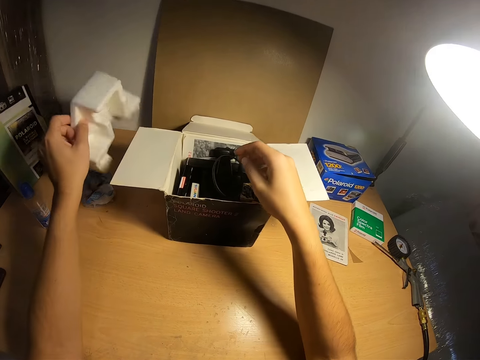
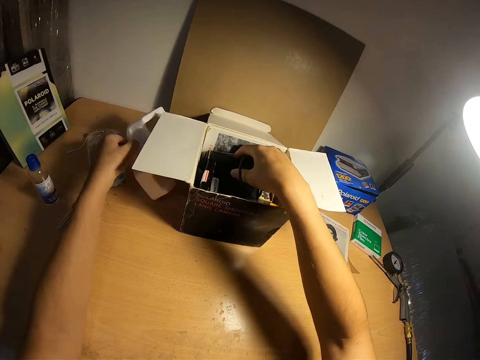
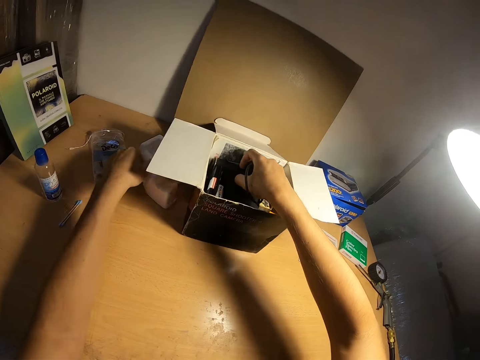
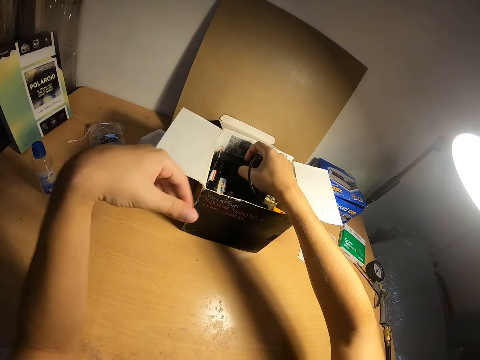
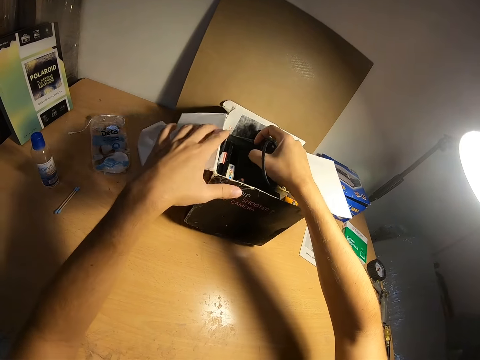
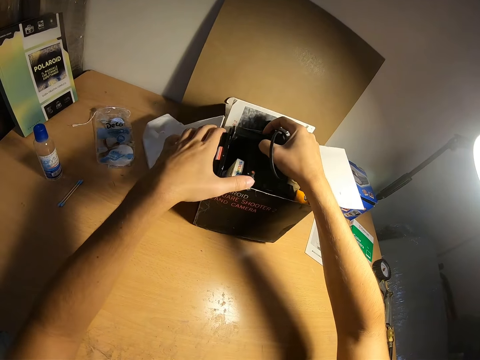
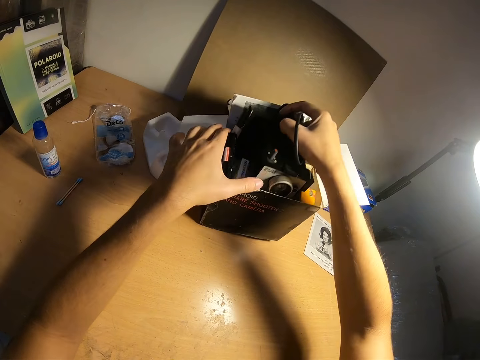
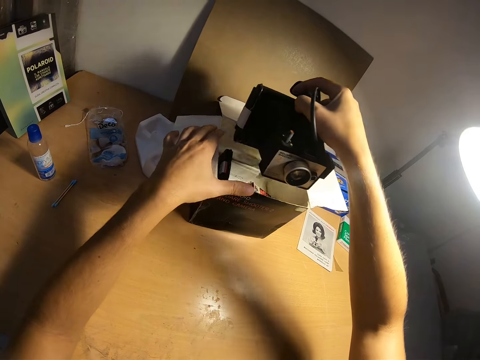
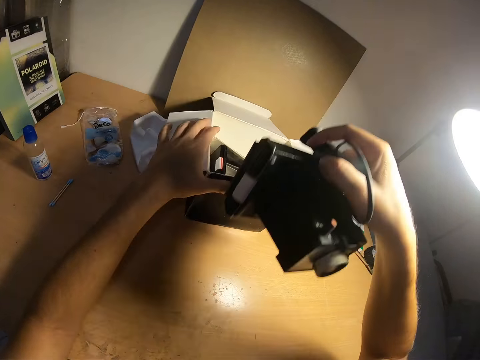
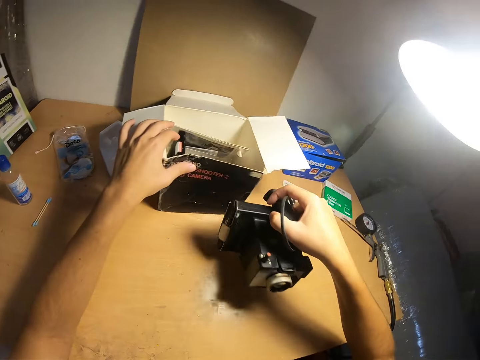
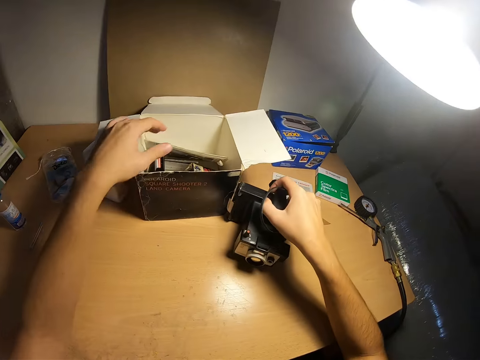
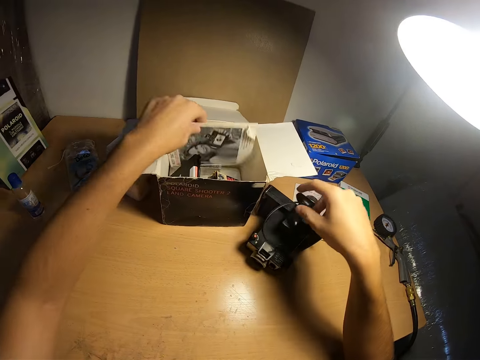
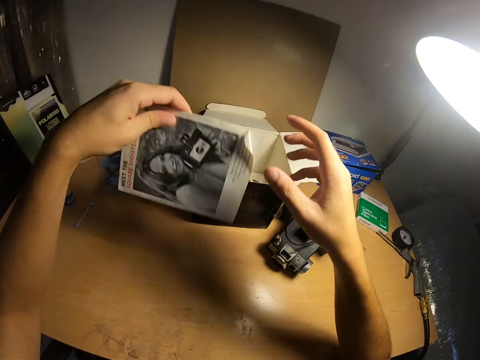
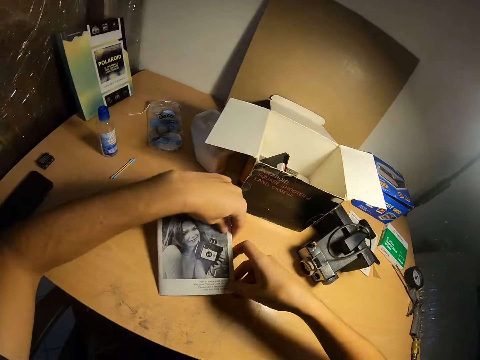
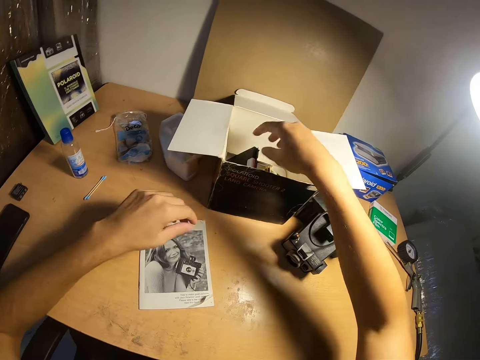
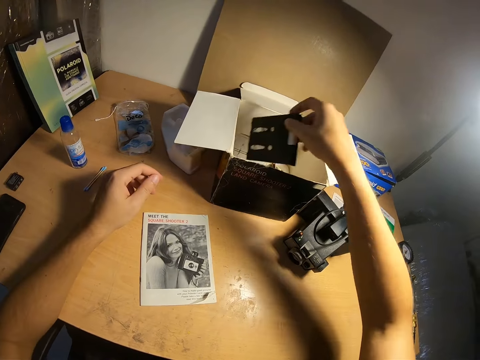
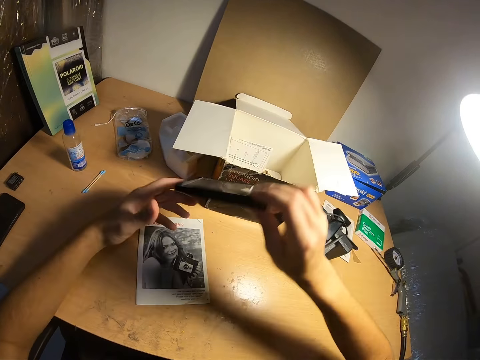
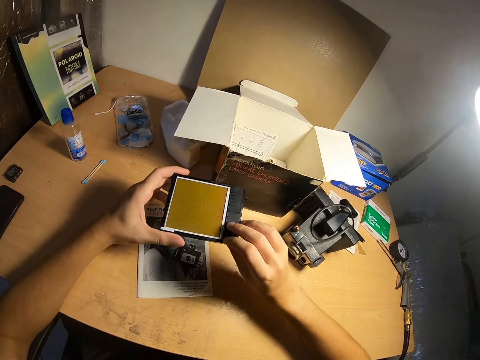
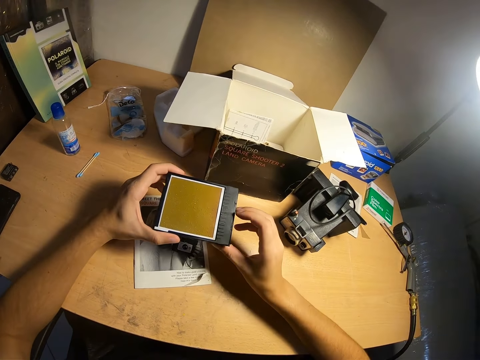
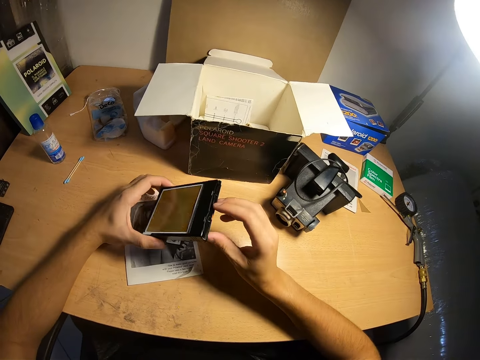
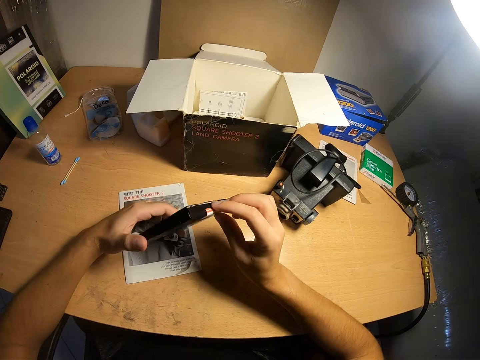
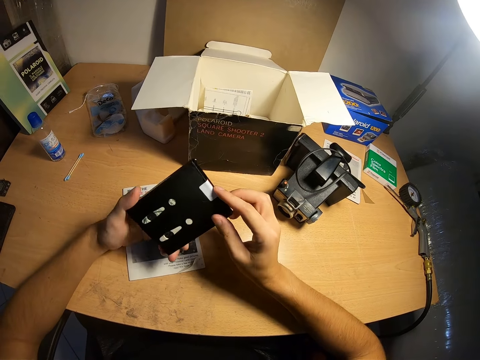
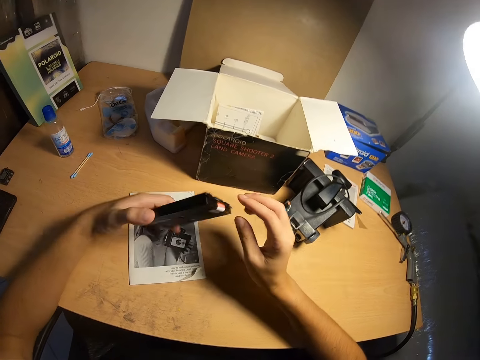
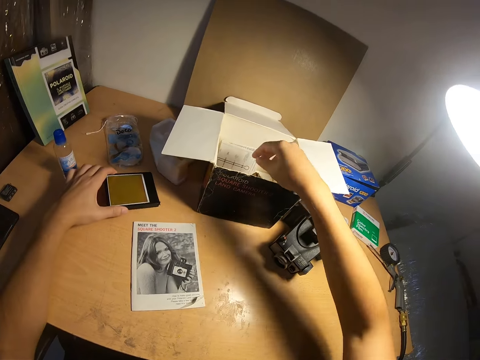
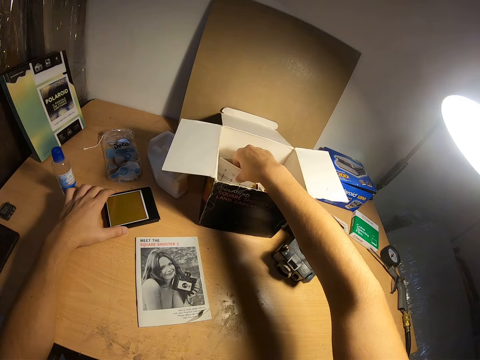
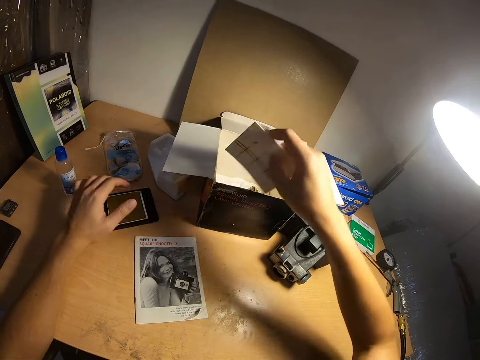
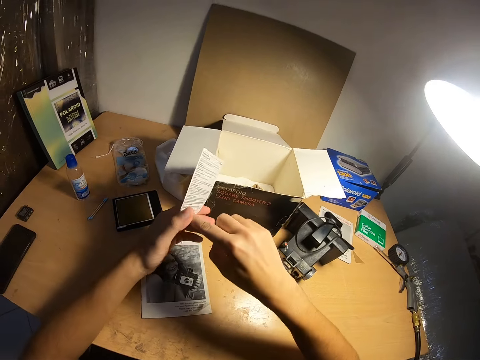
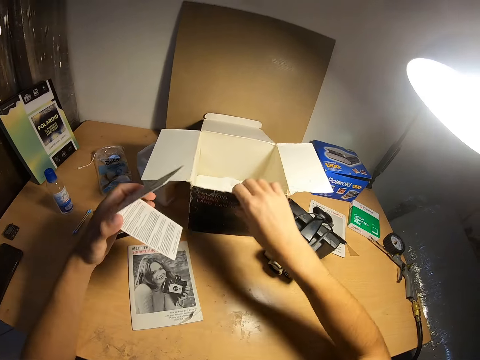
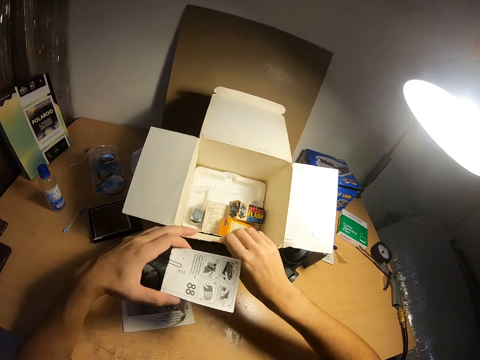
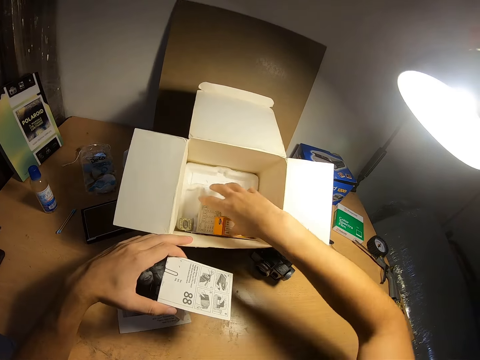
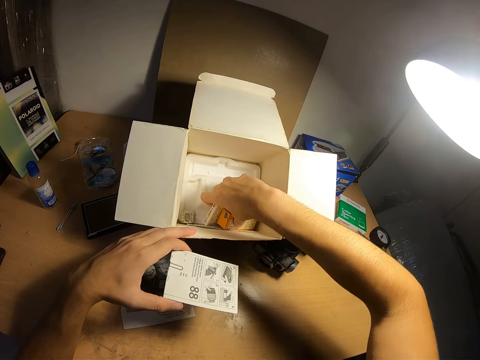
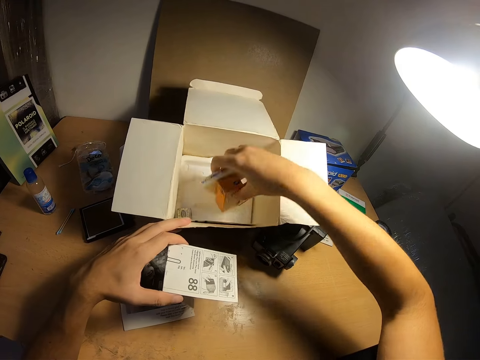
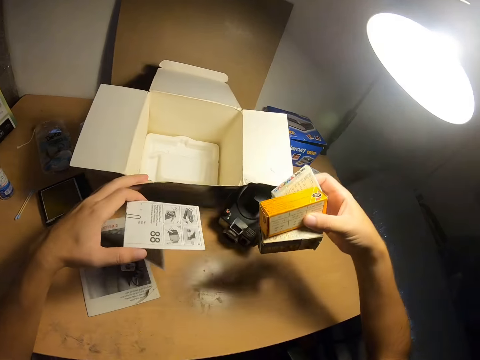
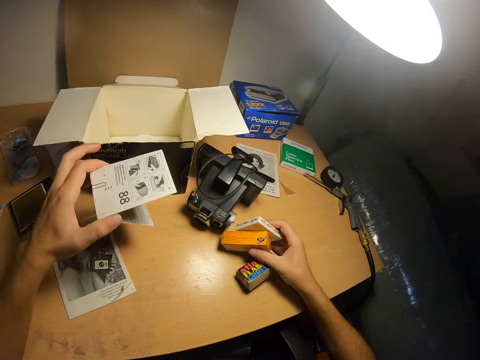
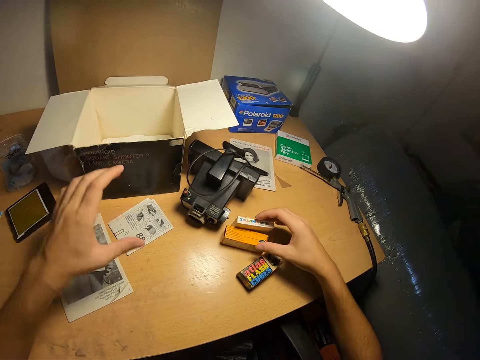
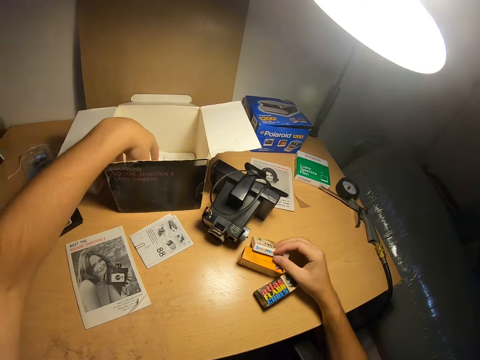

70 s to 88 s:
The camera wearer puts the object on the table. They remove the camera from the box. They put the camera on the table. They remove the second manual from the box. They put the manual on the table. They pick up the picture card from the box. They turn the picture card. They put the picture card on the table. They pick up another manual from the box. They pick up the camera parts from the box. They put the camera parts on the table.

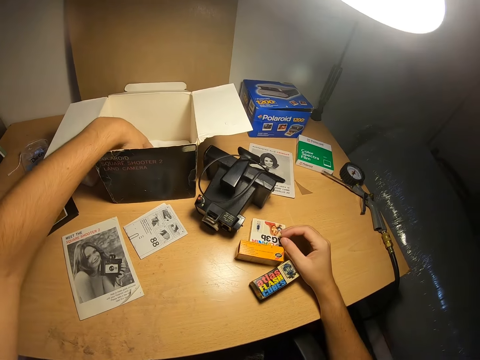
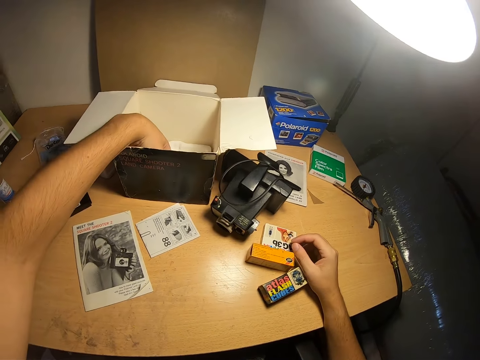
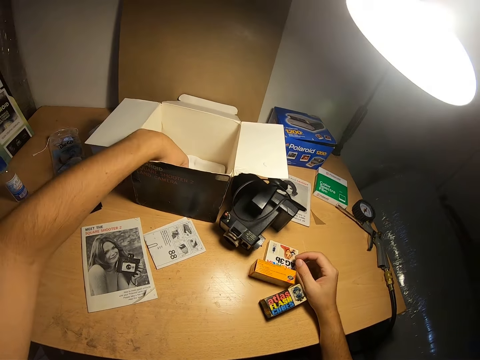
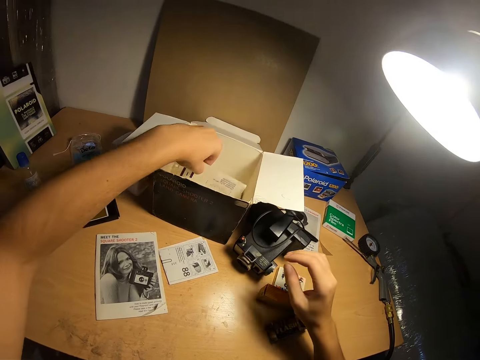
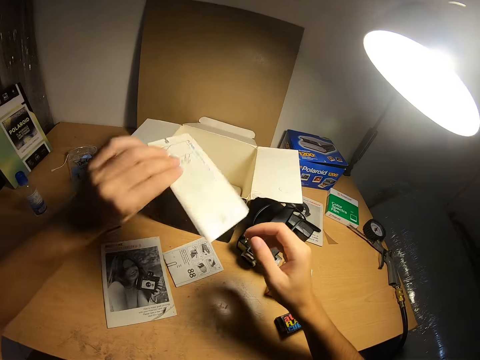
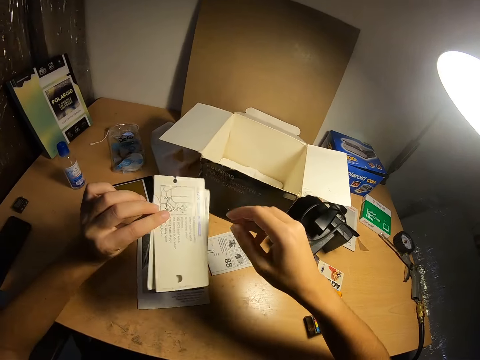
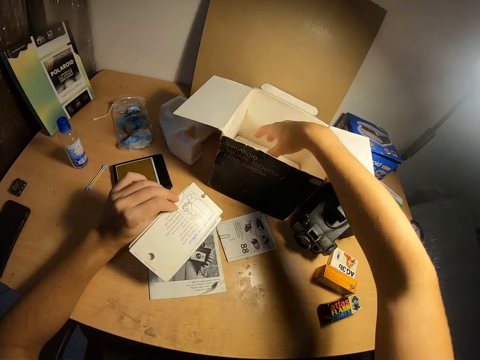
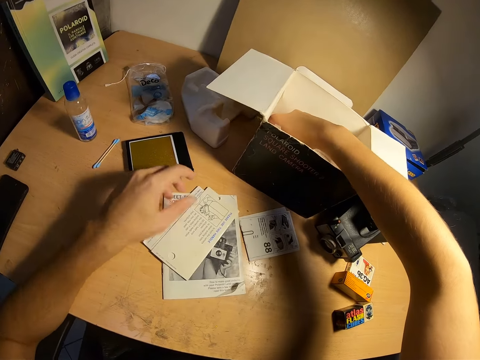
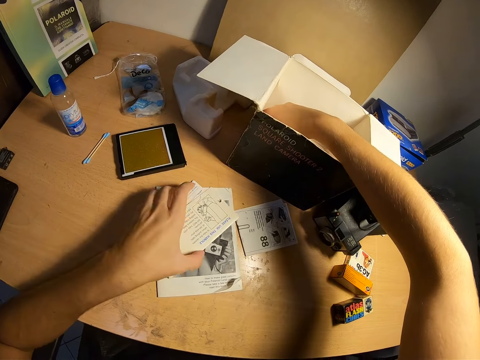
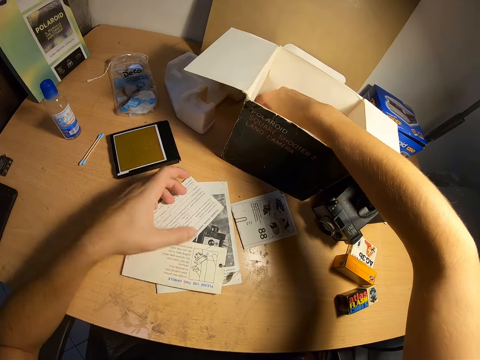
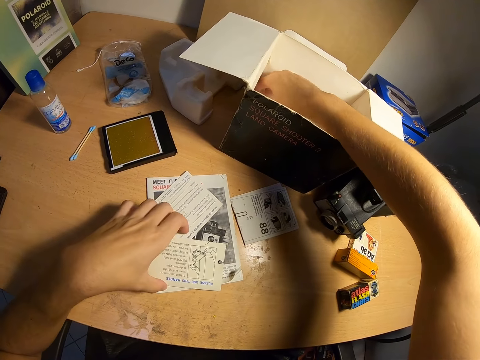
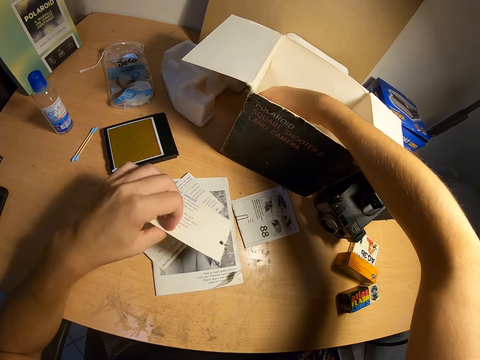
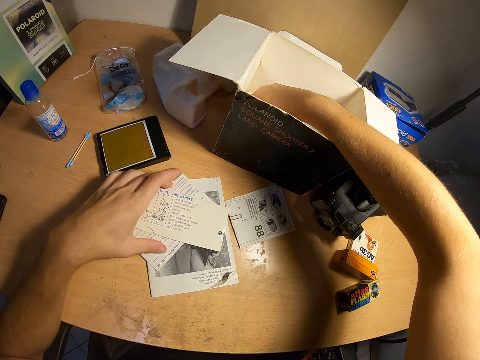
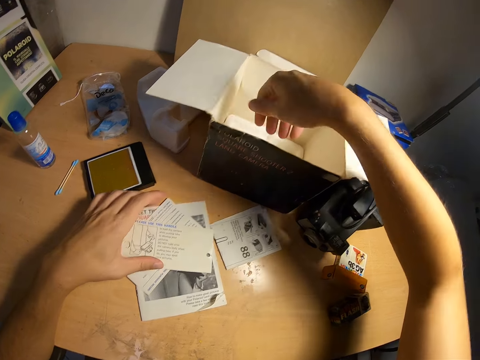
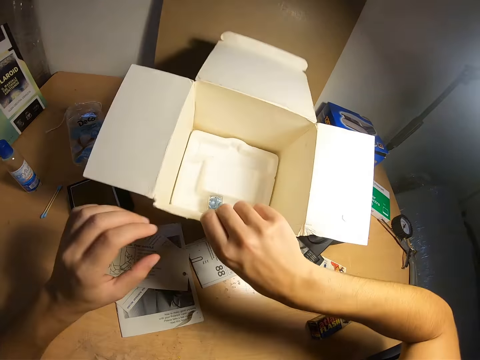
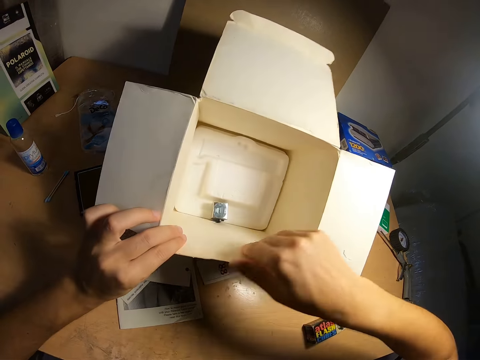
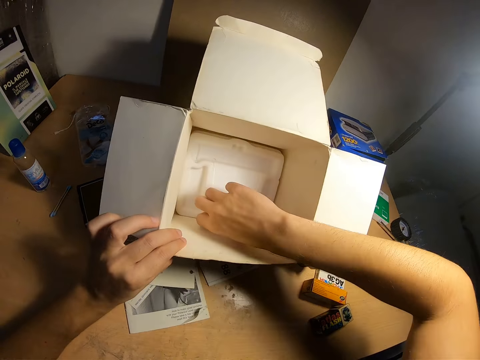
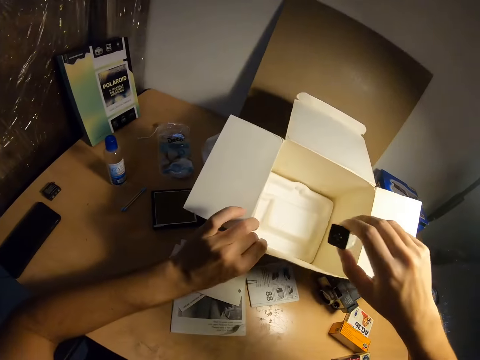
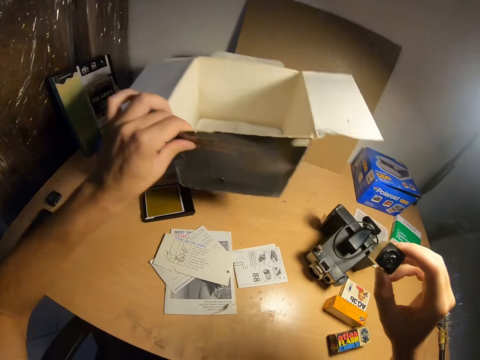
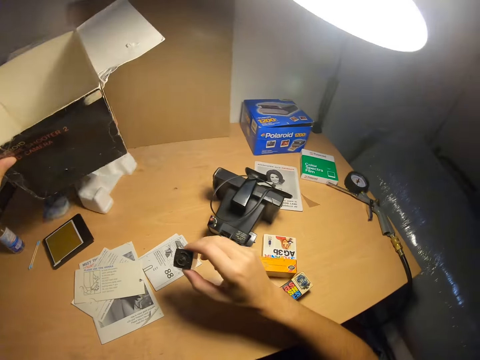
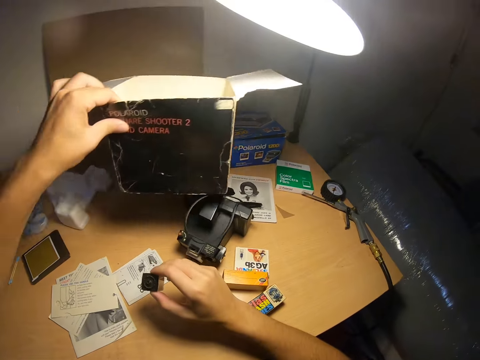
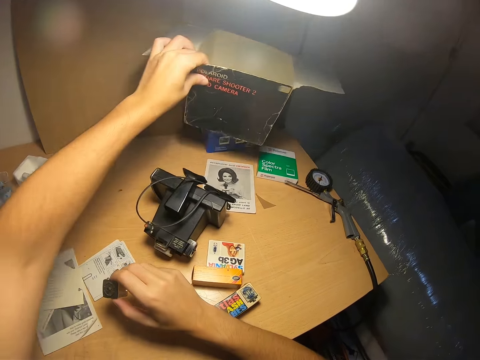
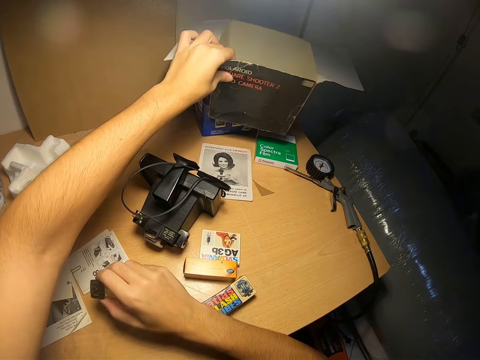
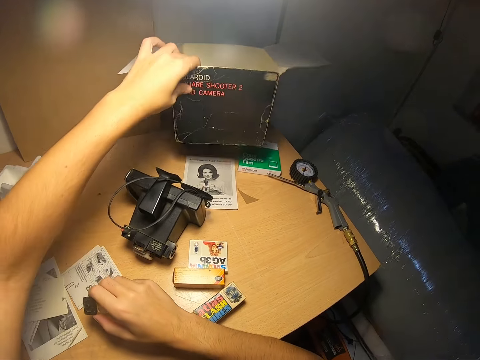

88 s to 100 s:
The camera wearer picks up a paper from the box. They drop the papers on the table. They bend the box. They pick up a camera roll from the box. They put the camera aside. They put the box aside.
